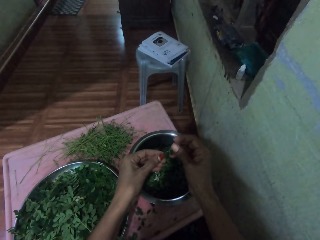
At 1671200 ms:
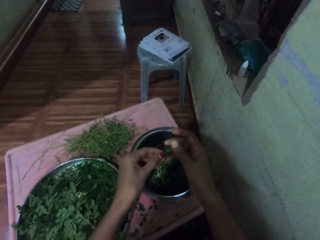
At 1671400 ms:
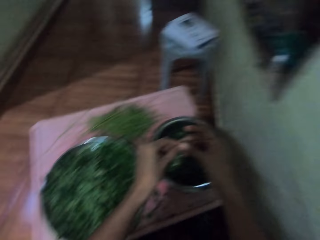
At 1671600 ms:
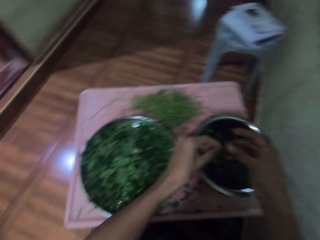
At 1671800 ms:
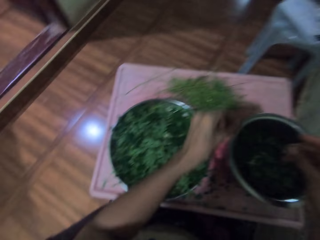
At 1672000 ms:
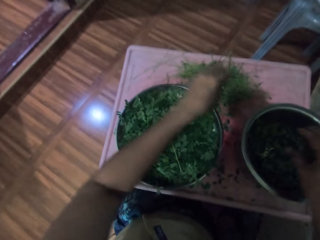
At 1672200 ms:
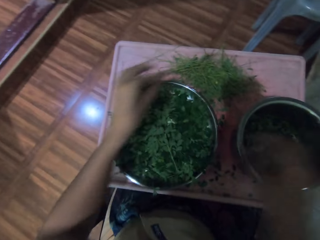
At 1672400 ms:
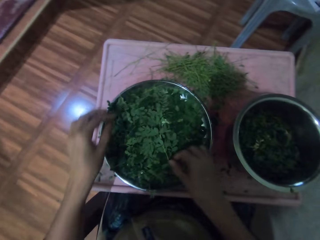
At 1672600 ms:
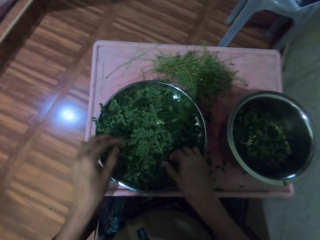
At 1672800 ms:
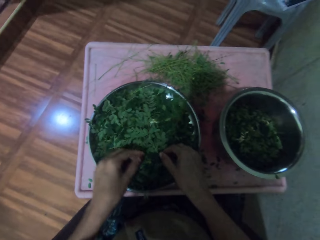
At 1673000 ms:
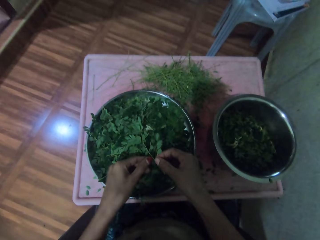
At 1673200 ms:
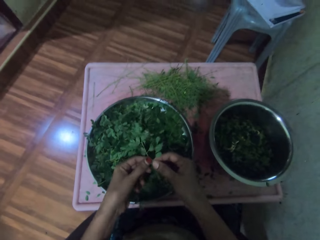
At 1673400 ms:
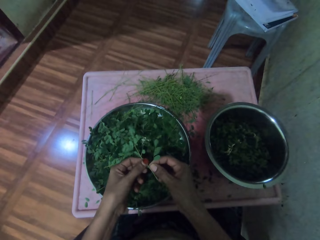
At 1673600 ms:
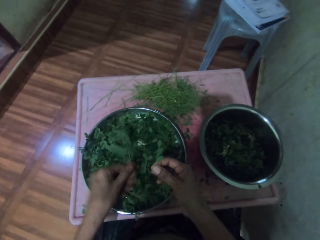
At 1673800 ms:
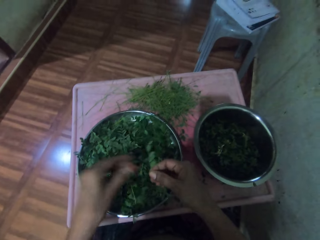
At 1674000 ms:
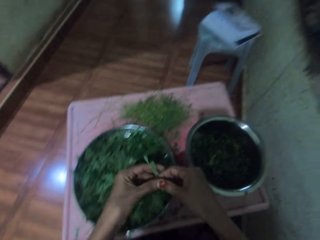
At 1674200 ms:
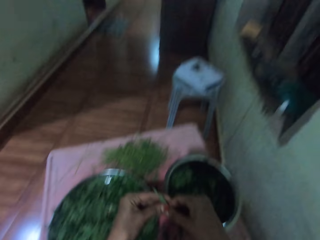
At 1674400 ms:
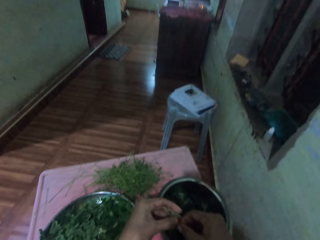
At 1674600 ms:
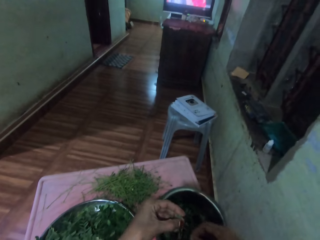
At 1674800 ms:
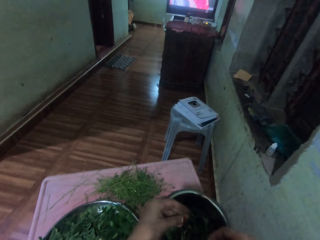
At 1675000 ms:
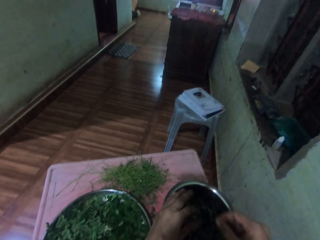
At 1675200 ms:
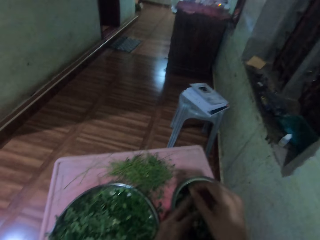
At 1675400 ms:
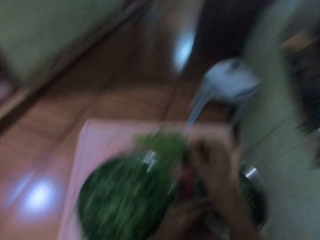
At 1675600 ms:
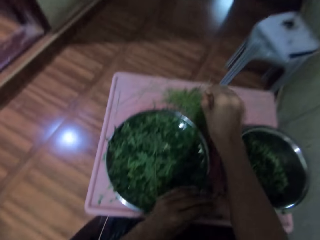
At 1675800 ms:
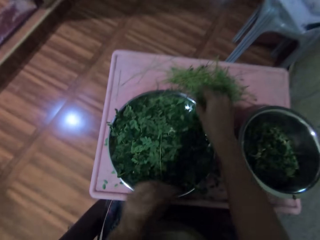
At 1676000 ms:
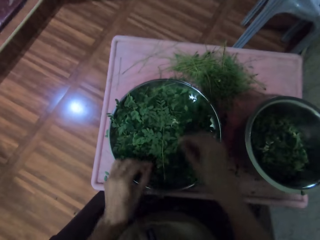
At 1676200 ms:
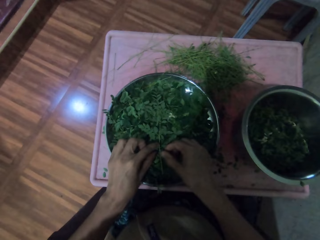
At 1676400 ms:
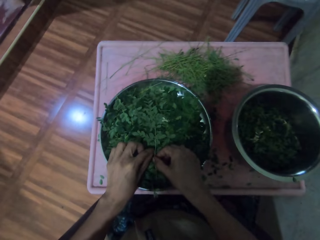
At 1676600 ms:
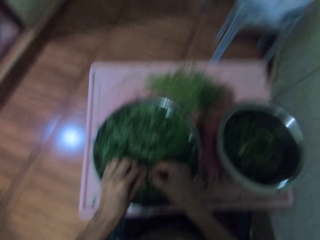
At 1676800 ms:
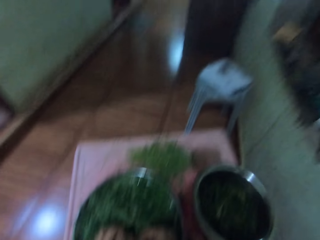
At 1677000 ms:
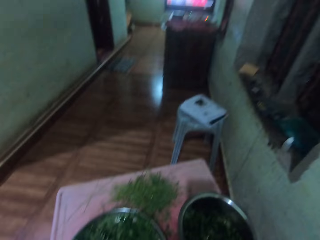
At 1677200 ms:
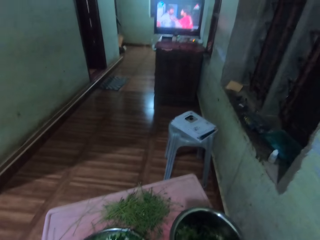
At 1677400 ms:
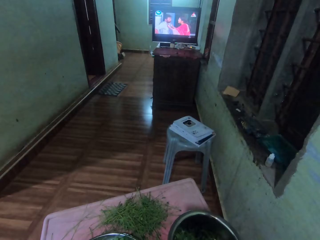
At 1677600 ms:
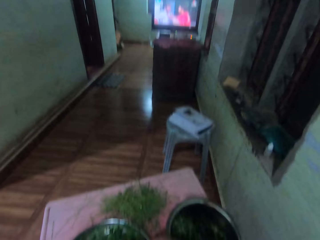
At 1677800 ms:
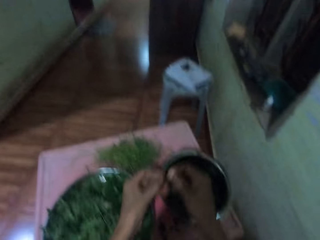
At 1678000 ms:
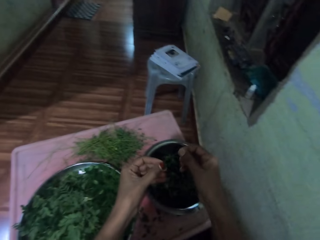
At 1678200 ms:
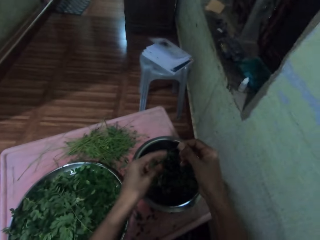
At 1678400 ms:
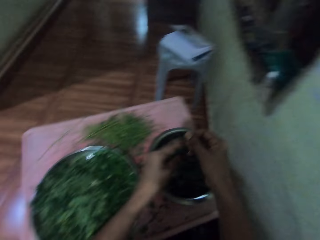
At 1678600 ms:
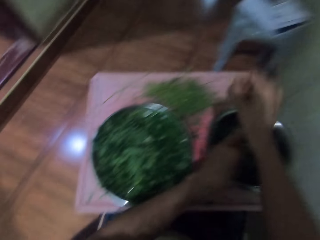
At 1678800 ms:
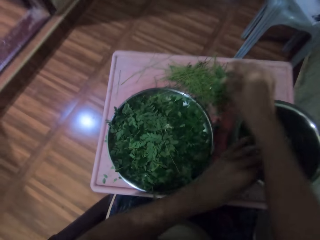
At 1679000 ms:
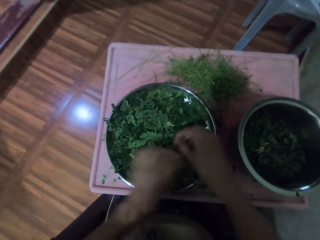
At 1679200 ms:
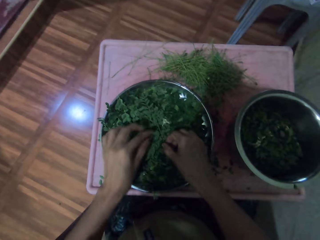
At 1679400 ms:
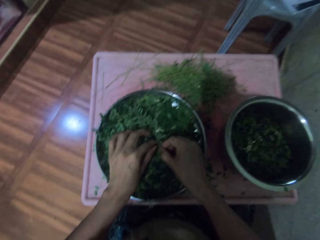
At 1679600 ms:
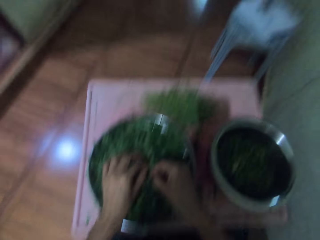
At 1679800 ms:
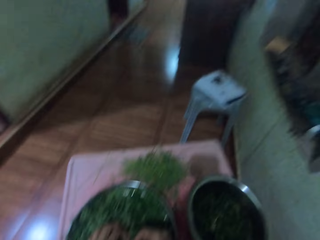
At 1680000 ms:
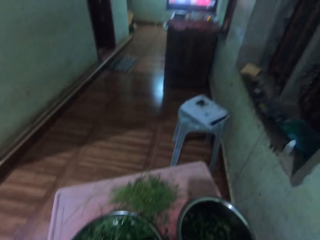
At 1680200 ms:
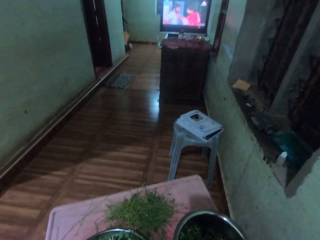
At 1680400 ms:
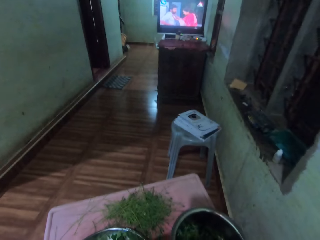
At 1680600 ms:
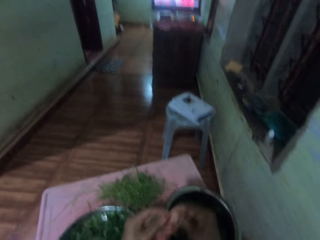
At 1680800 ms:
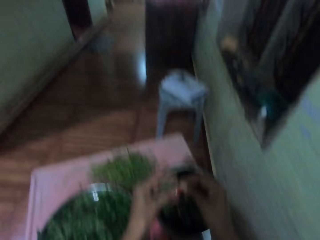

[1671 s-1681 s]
The camera wearer drops the vegetables in a pot. They drop the stalk. They pick vegetables from a tray. They drop the vegetables in the pot. They drop the stalk. They pick vegetables from the tray. They remove the vegetables from the stalk. They drop the stalk. They drop the vegetables in the pot. They pick vegetables from the tray.

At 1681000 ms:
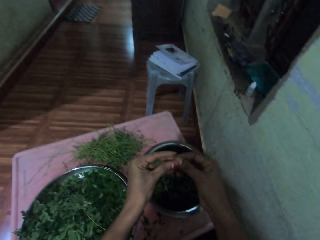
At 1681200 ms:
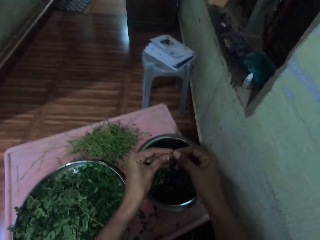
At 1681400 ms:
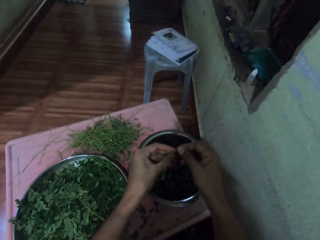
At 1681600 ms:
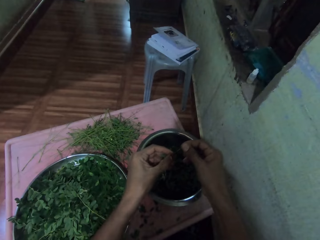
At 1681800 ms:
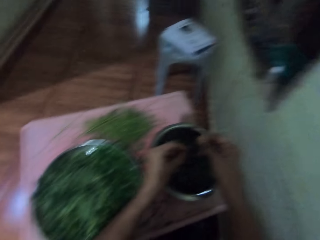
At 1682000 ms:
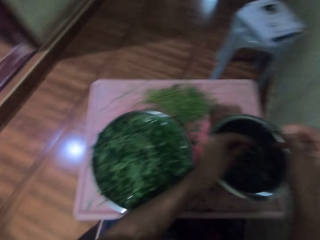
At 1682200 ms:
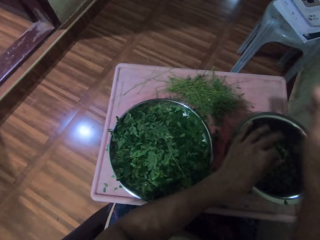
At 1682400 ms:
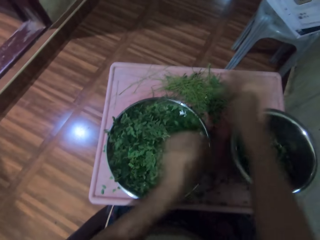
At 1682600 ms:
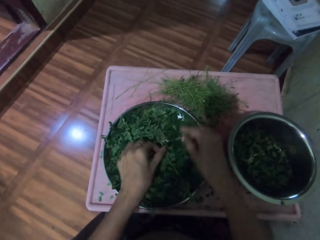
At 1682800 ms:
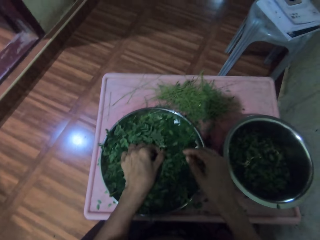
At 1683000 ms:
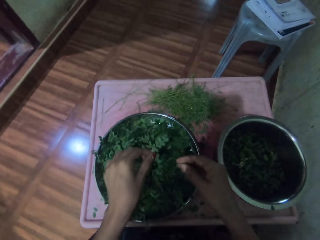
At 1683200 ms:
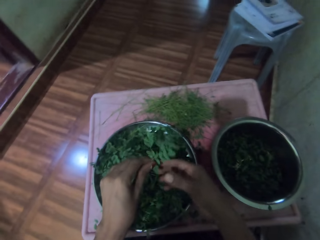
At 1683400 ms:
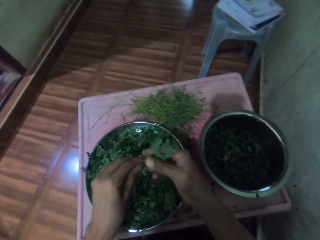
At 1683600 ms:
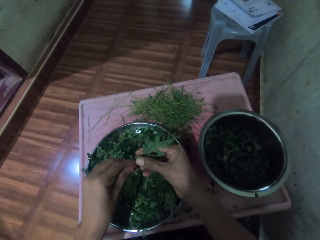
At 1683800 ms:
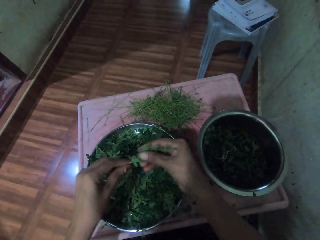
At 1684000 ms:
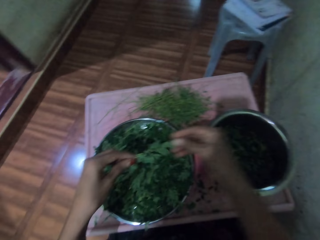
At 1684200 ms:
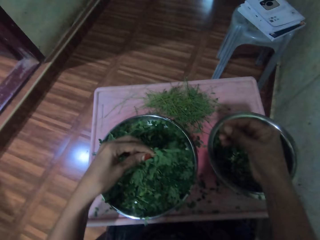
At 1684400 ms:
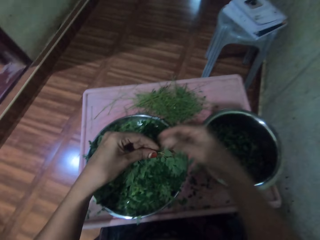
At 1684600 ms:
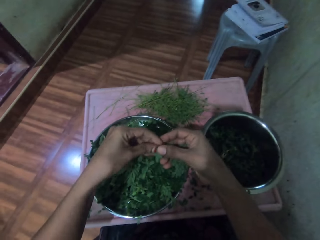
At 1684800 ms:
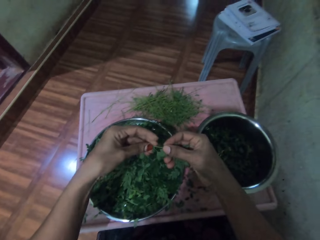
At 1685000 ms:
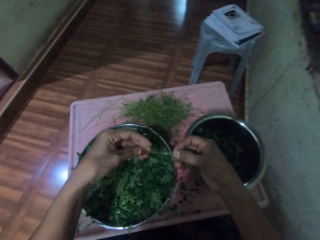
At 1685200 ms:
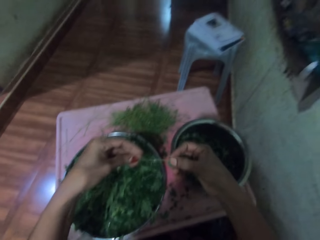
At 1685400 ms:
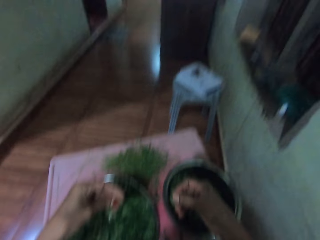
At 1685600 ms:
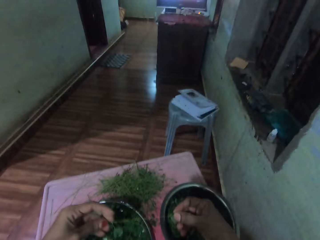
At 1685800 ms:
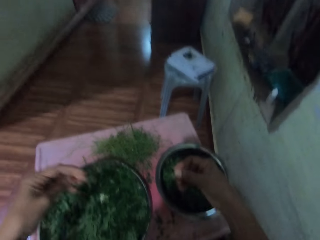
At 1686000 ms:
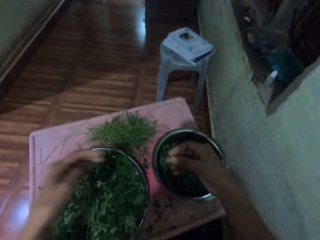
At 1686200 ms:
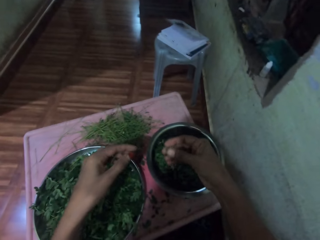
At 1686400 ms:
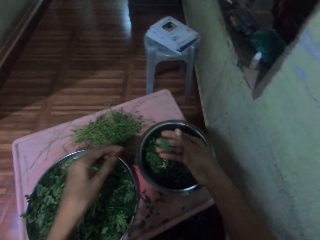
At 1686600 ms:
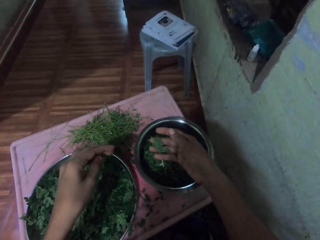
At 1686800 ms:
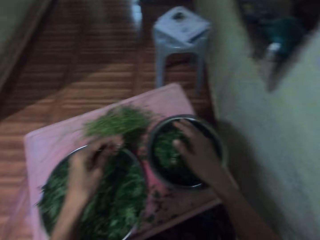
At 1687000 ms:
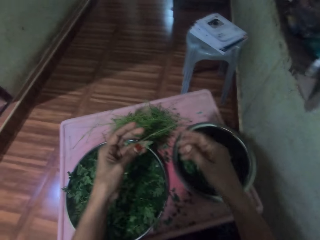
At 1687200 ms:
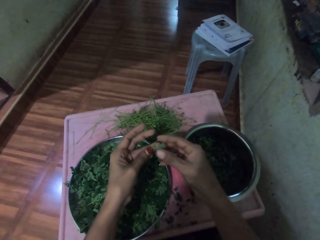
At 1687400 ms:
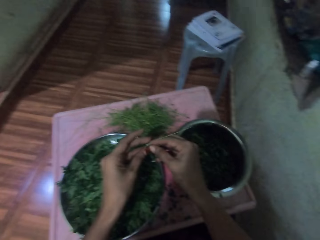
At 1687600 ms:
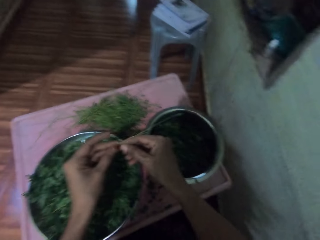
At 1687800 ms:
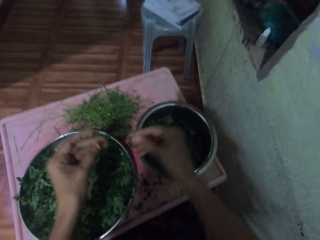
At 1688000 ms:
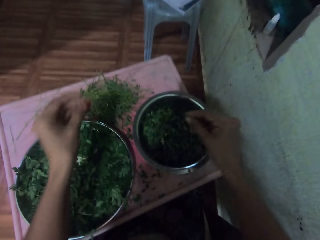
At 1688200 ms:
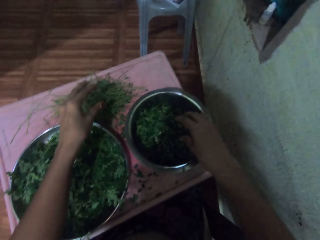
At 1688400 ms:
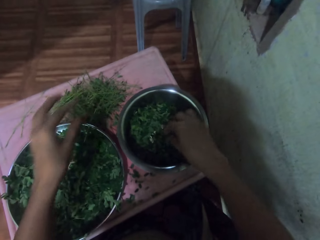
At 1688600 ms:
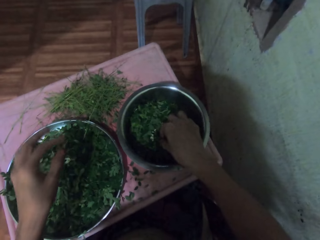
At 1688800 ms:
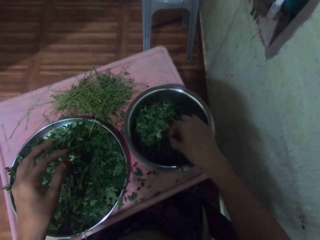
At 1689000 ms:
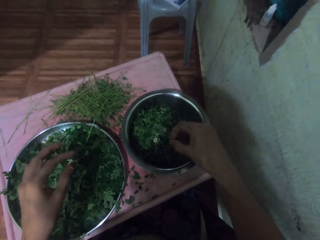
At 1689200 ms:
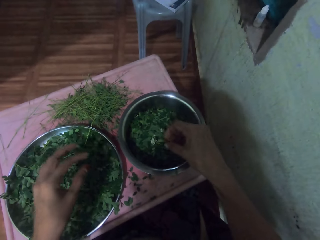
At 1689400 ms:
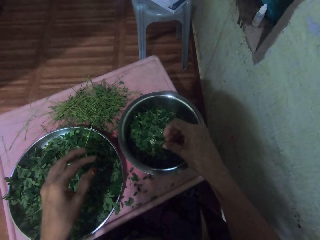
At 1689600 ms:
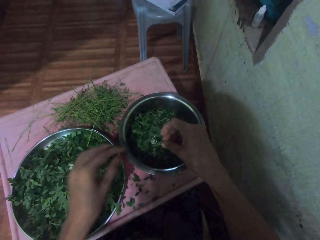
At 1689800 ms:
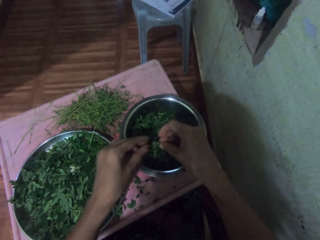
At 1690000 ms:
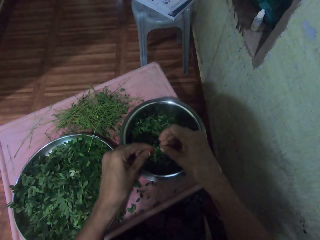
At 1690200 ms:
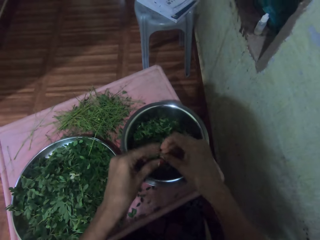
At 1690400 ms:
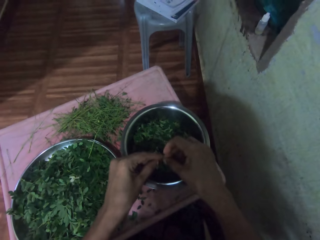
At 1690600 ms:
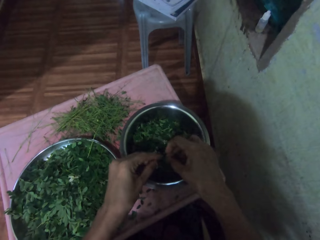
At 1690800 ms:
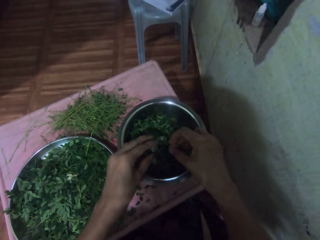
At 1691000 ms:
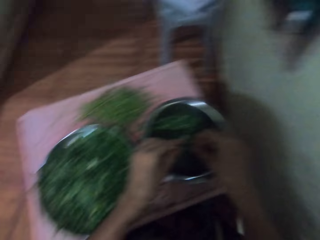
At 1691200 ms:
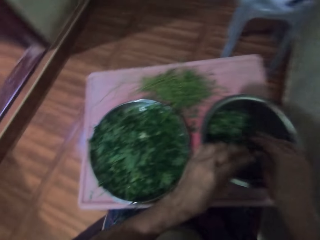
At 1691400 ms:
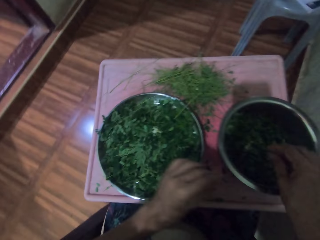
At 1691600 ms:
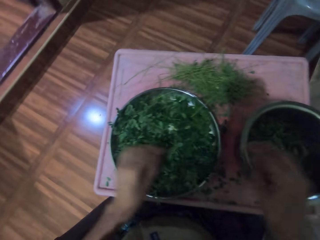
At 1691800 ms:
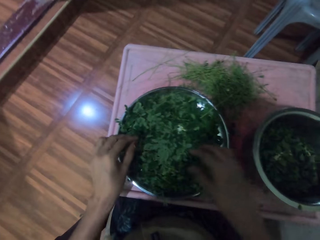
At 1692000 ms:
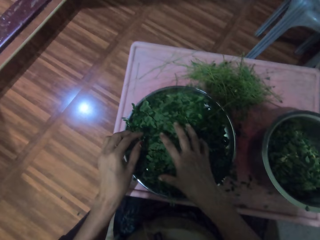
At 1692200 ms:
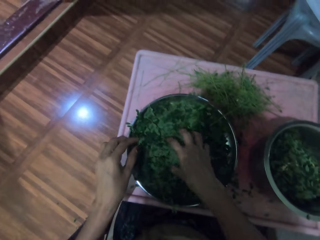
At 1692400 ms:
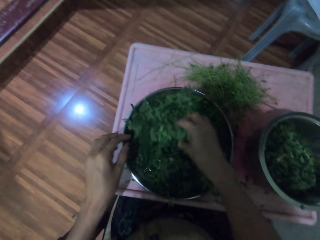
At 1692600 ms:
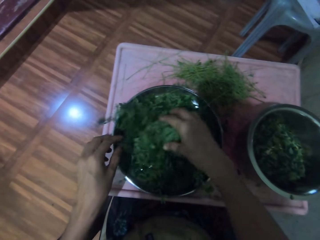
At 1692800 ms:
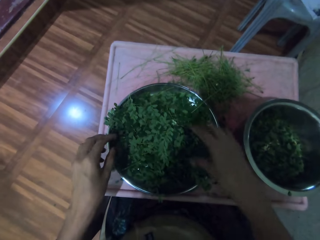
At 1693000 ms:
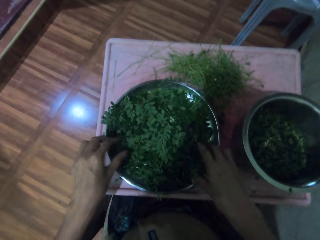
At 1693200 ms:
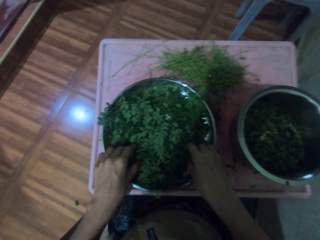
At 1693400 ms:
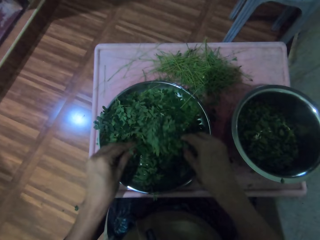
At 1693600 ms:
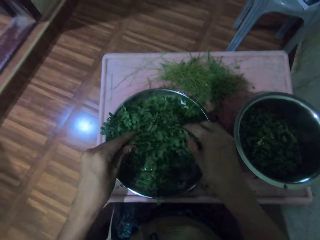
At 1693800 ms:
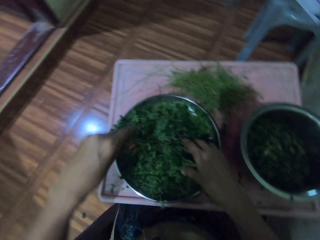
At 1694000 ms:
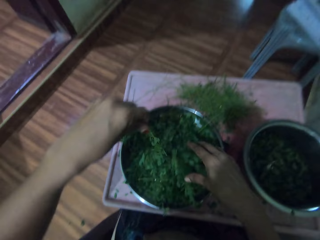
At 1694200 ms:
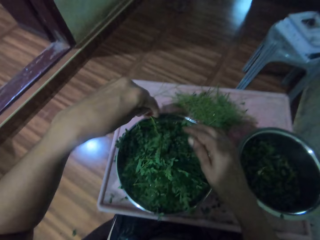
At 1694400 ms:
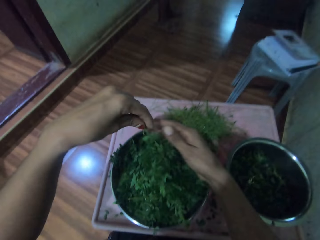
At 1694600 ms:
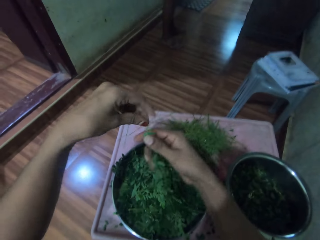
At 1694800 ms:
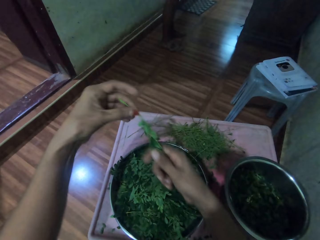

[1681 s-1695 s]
The camera wearer removes vegetables from the stalk. She drops the vegetables in a pot. She drops the stalk. She picks vegetables from a tray. She removes the vegetables from the stalk. She rubs the vegetable. She drops the vegetables in the cooking pot. She drops the stalk. She picks vegetables from the pot. She removes the vegetables from the stalk. She drops the vegetables in the pot. She picks vegetables from the tray. She holds the vegetables with her hand.
